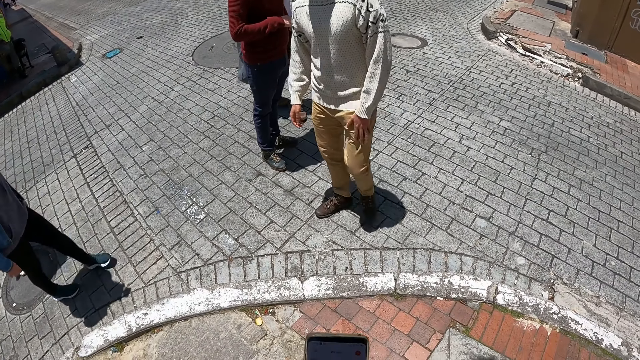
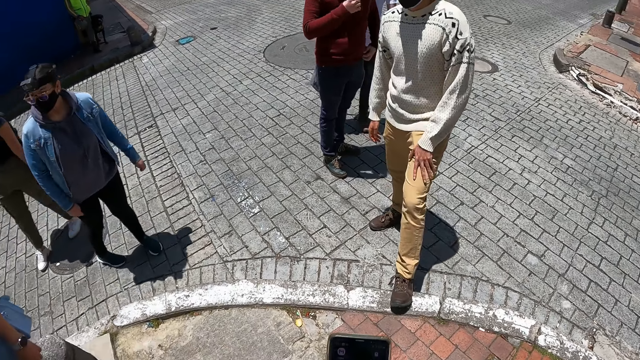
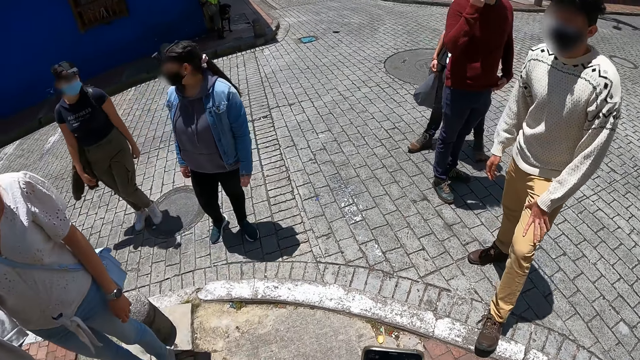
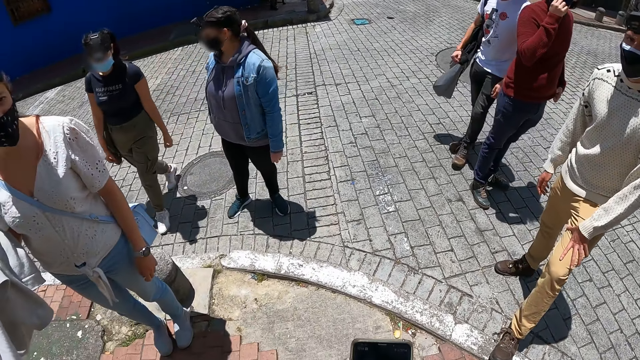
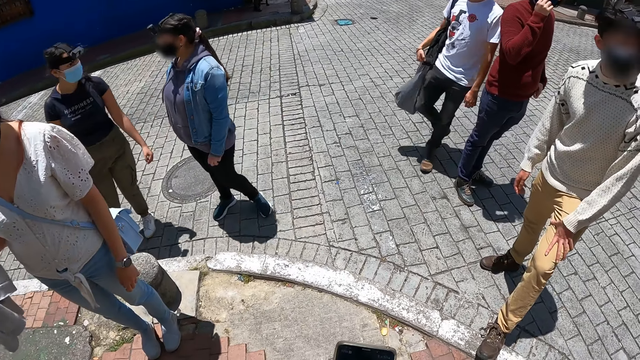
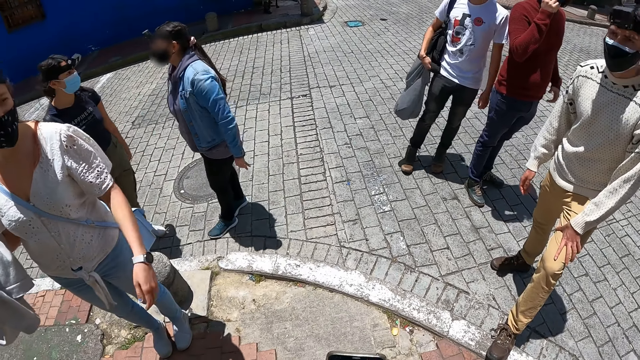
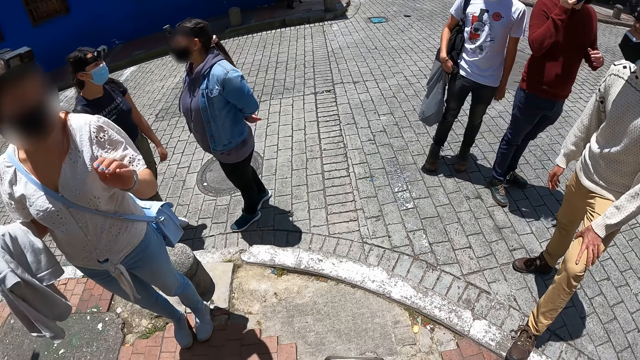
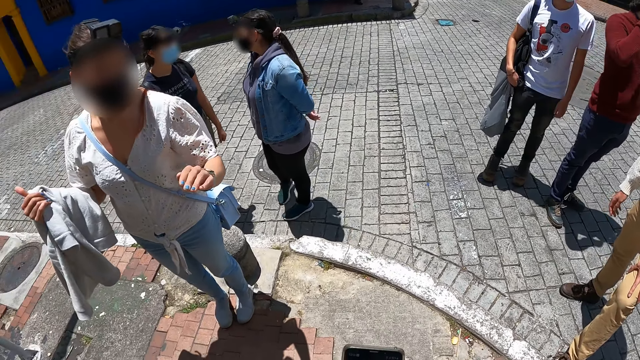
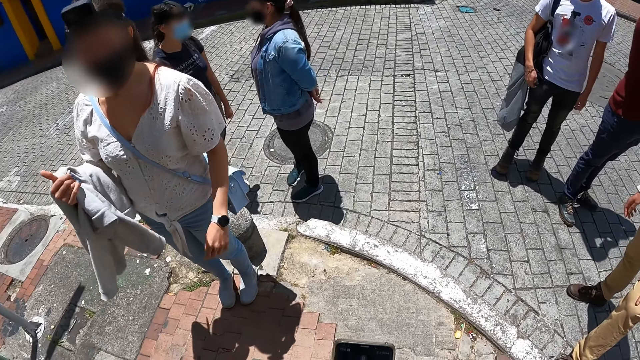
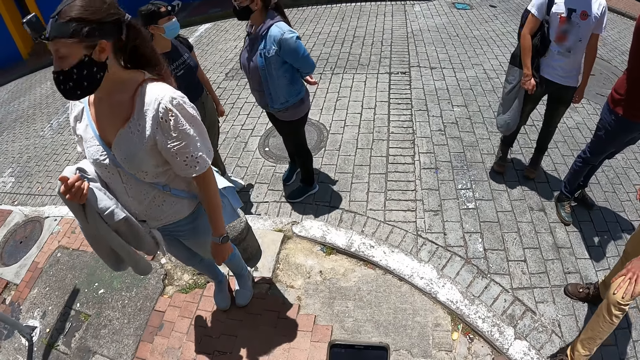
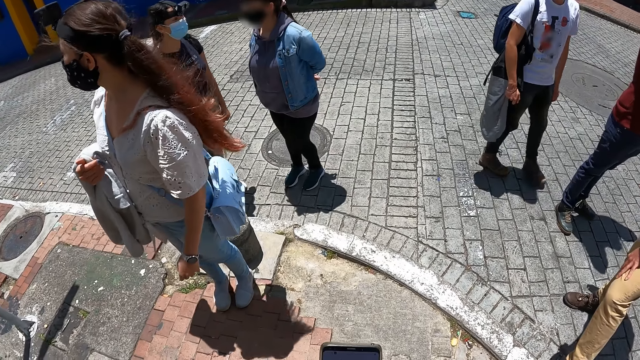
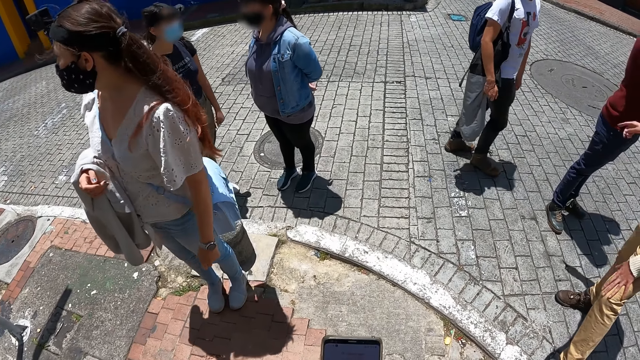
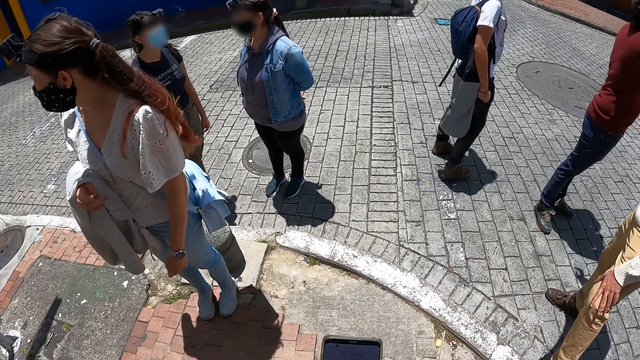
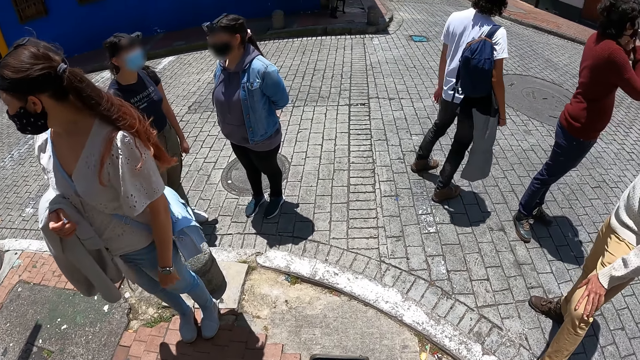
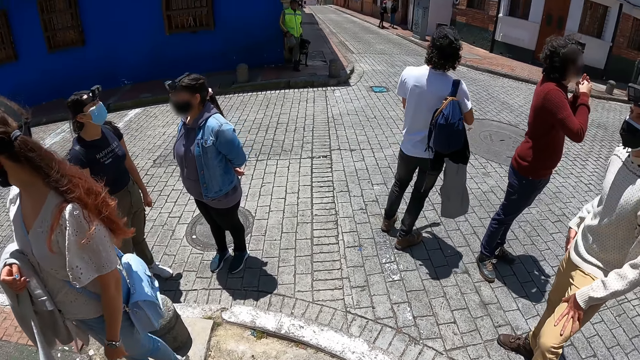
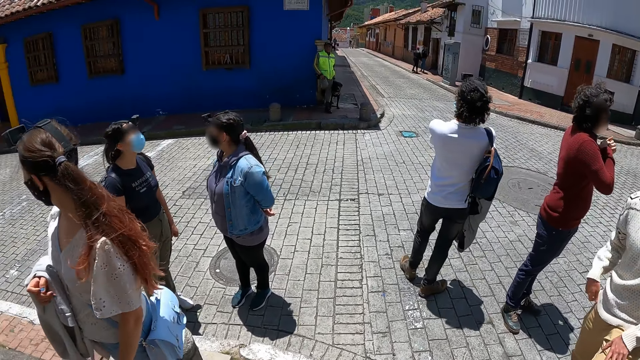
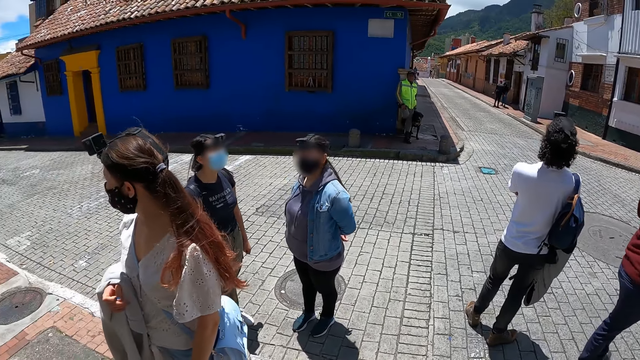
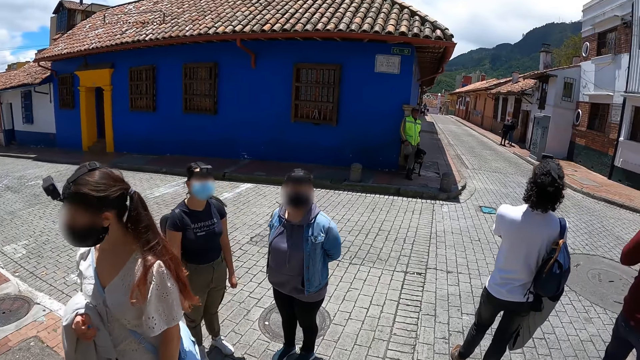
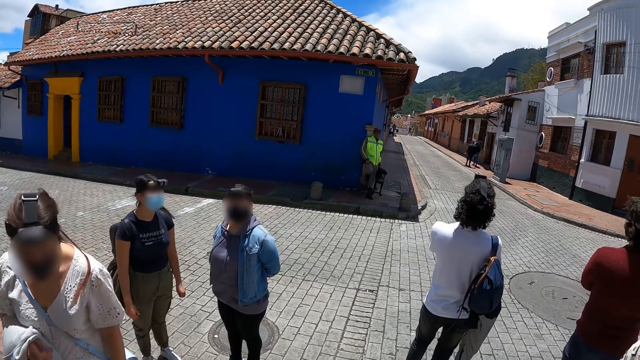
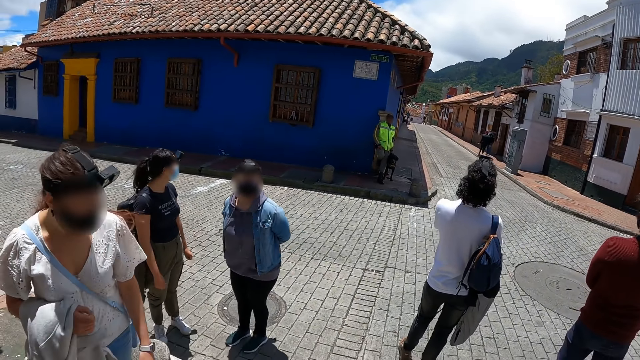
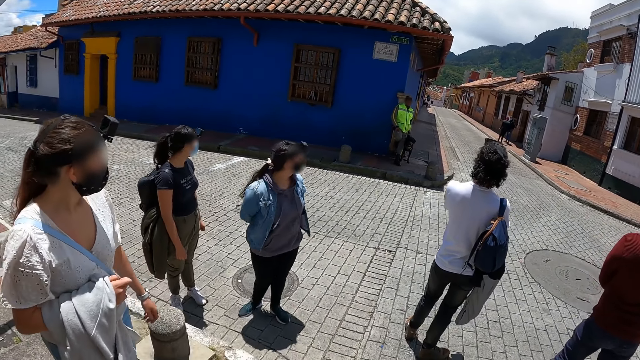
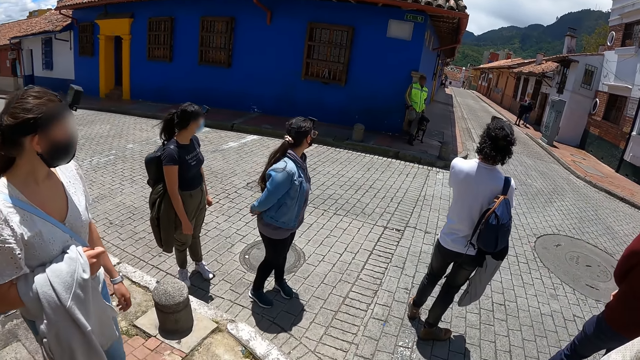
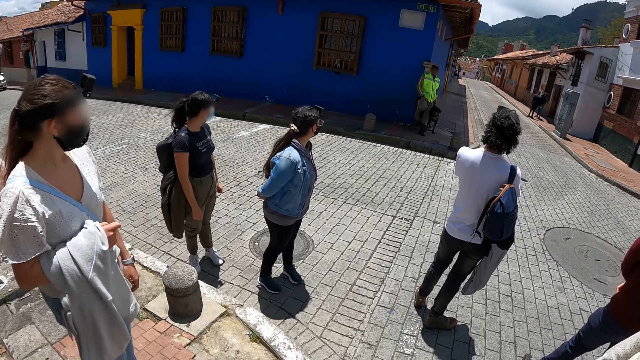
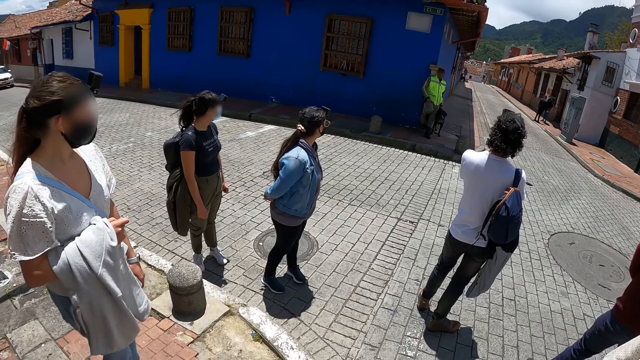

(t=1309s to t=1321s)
A man adjusts his leg. The camera wearer looks around the area. A woman does a hand gesture. The camera wearer looks at the woman. They look around the area. The woman turns around. Another man turns around. A third man turns around.

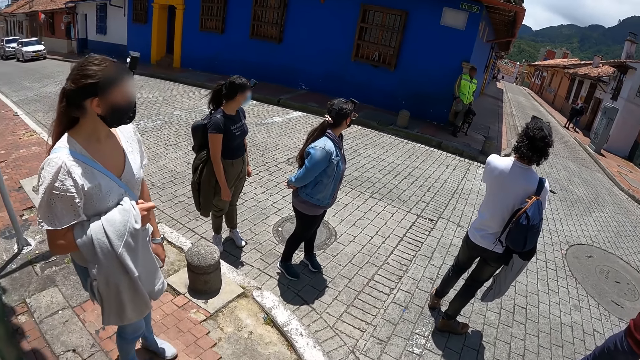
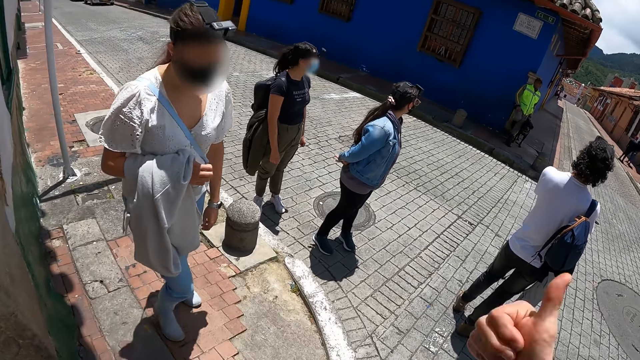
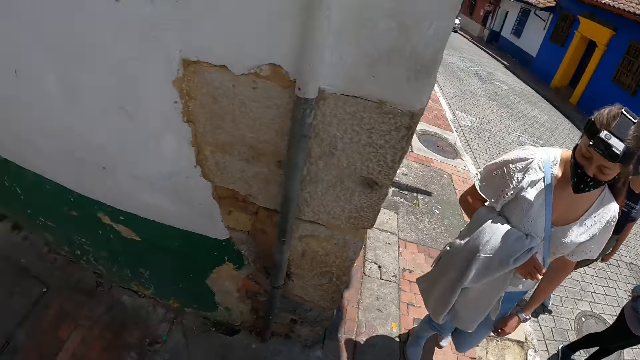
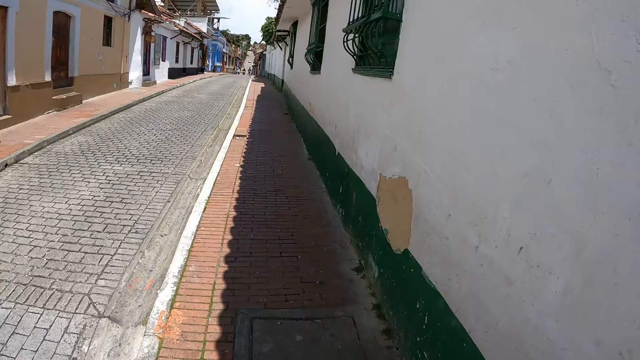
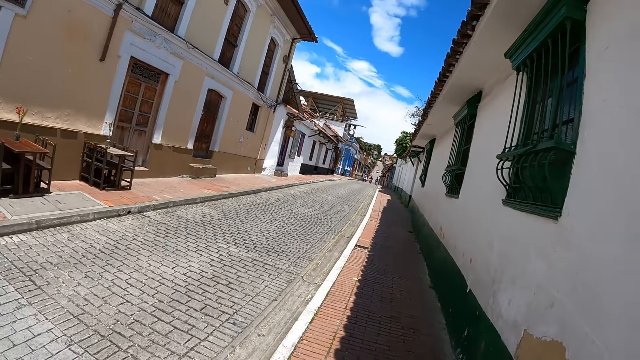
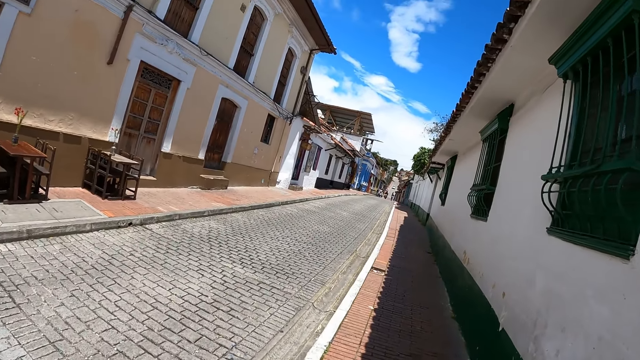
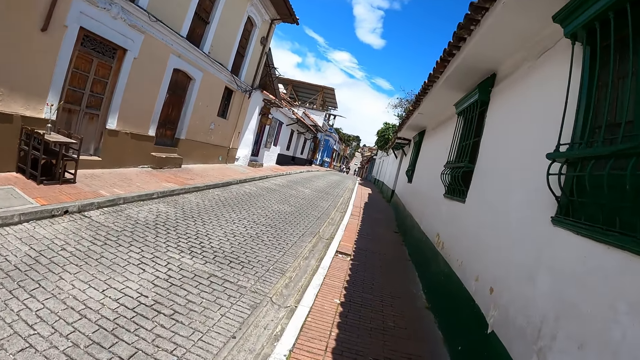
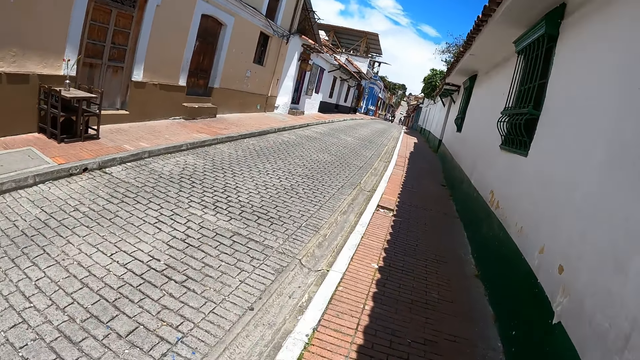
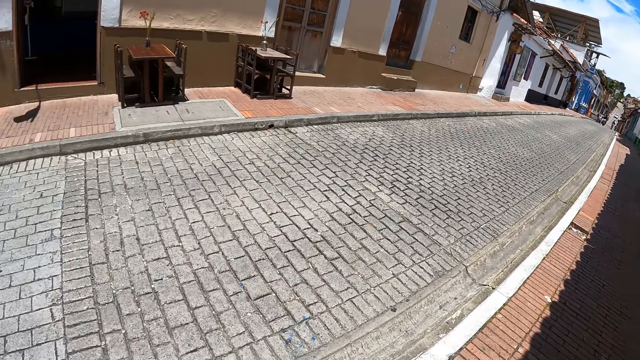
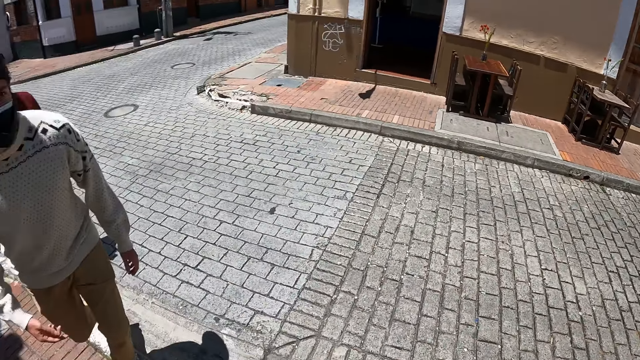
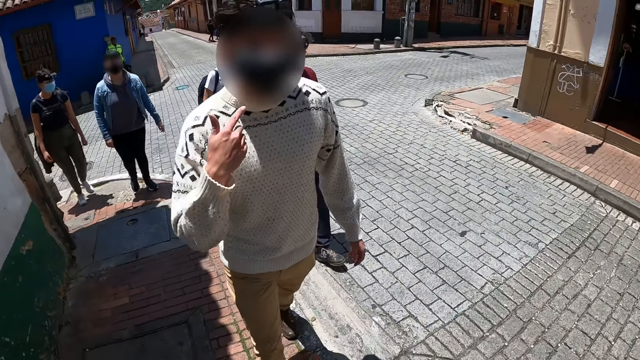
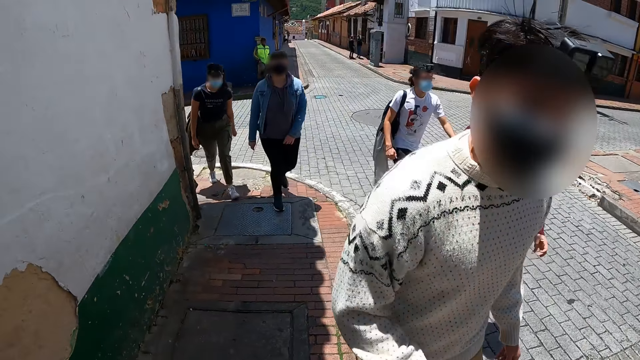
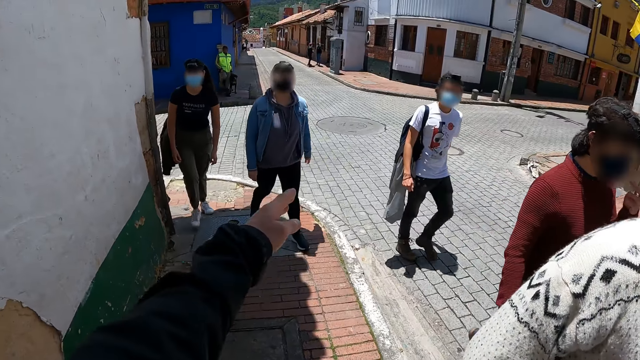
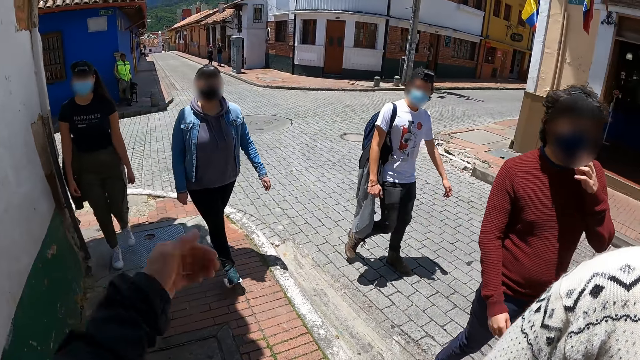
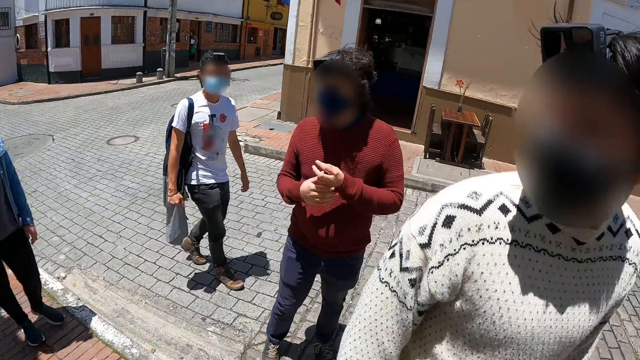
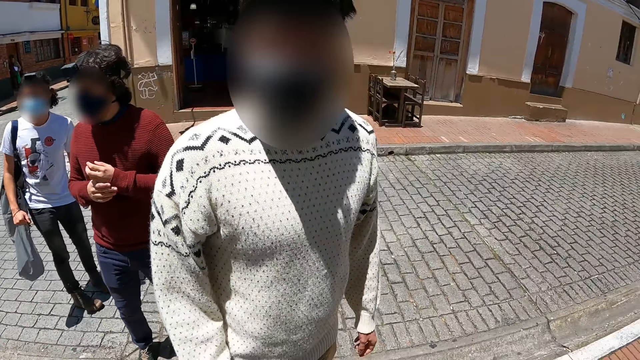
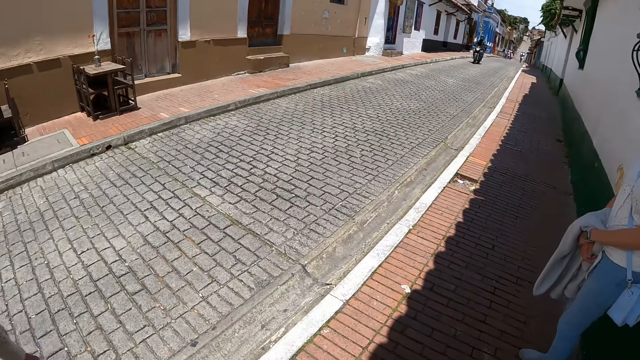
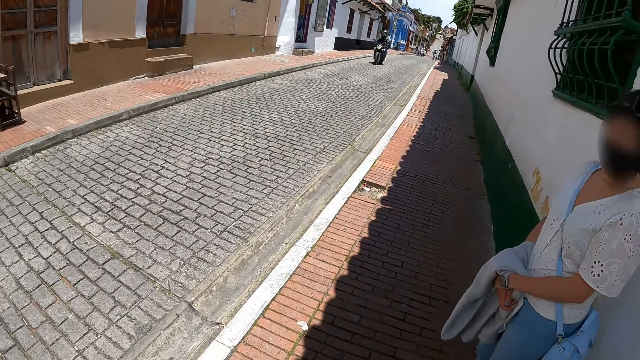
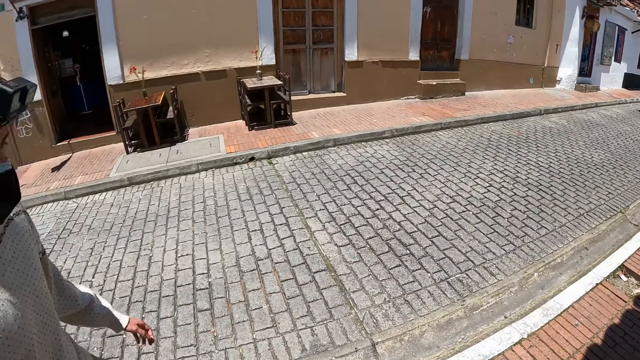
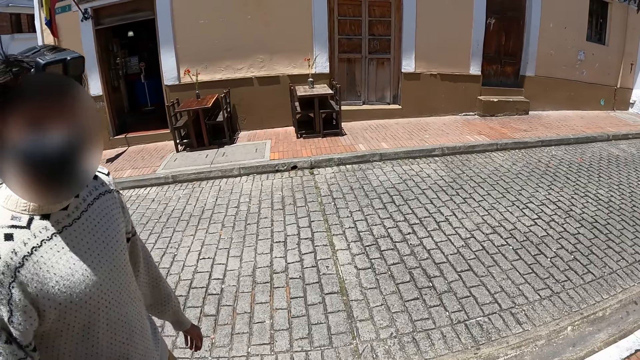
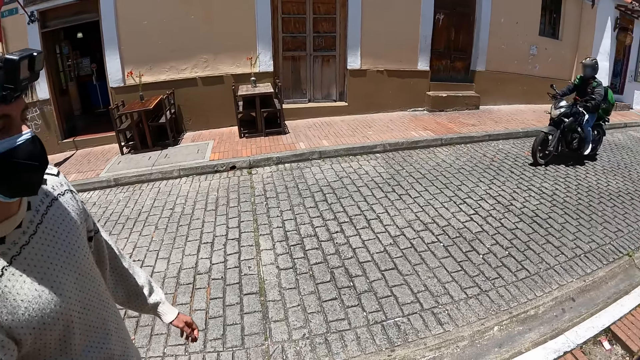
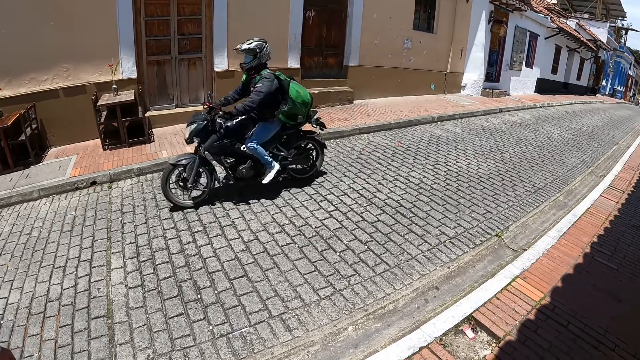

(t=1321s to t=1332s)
The camera wearer looks around the area, walks around the area, and looks around the area. A man does a hand gesture. The camera wearer looks around the area, does a hand gesture, and looks around the area. They look at a woman and look around the area. The man looks at the camera wearer. The camera wearer looks at the man.
